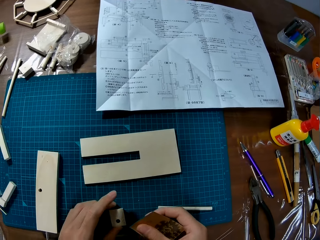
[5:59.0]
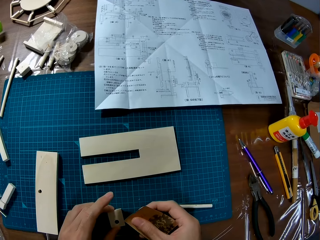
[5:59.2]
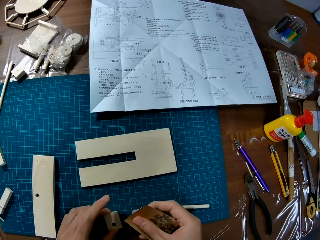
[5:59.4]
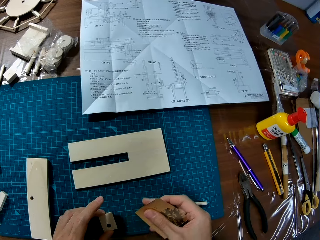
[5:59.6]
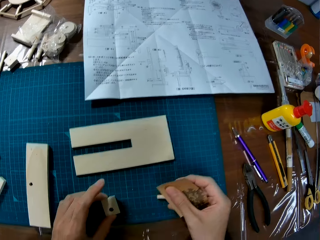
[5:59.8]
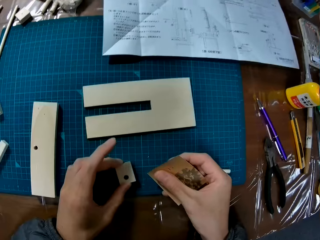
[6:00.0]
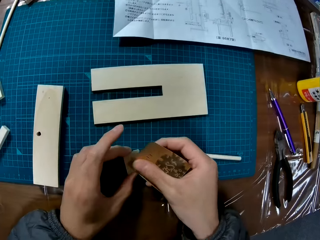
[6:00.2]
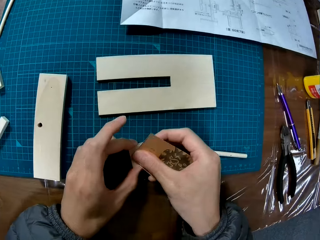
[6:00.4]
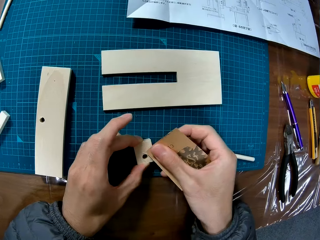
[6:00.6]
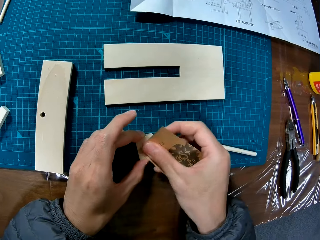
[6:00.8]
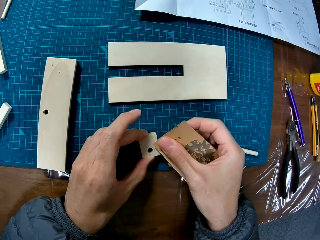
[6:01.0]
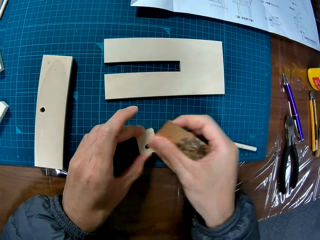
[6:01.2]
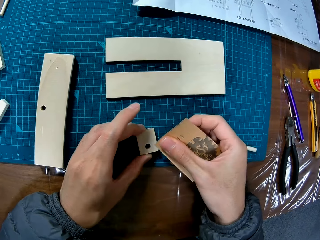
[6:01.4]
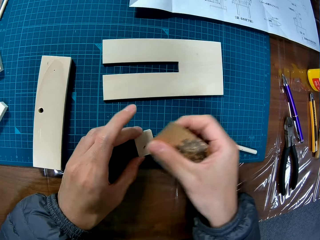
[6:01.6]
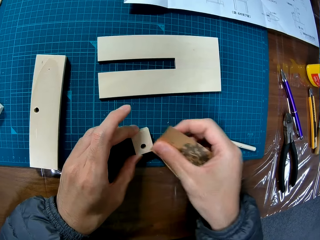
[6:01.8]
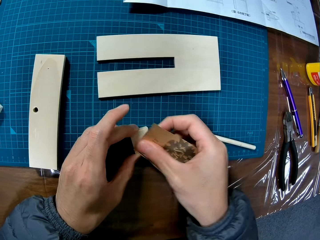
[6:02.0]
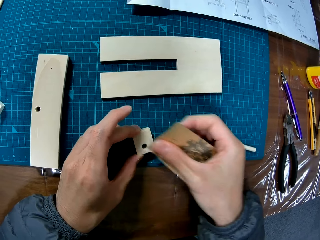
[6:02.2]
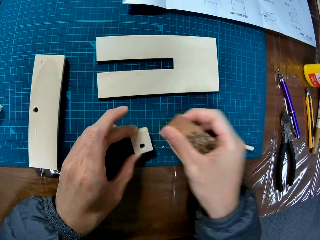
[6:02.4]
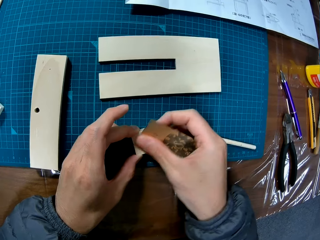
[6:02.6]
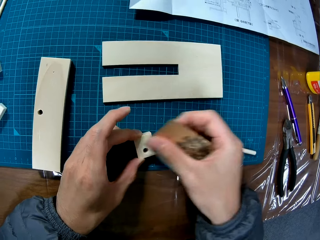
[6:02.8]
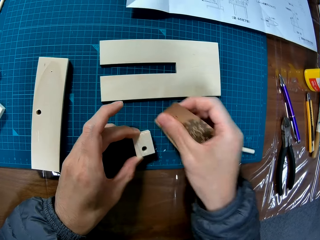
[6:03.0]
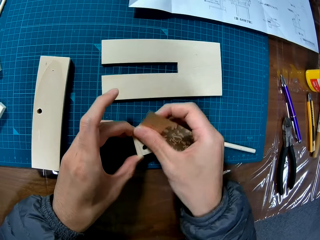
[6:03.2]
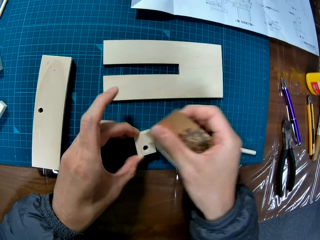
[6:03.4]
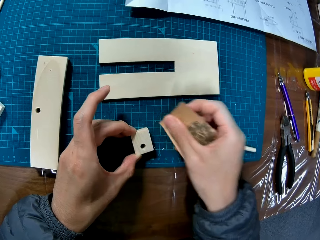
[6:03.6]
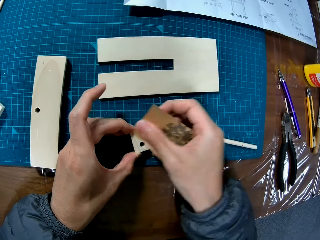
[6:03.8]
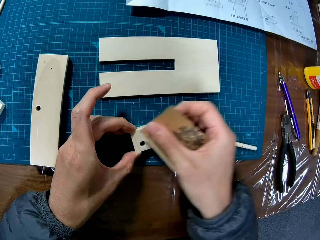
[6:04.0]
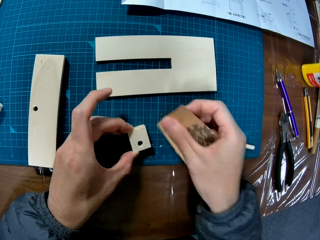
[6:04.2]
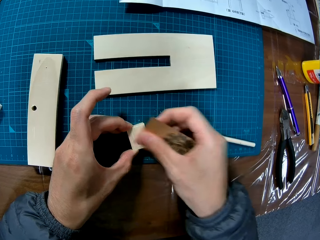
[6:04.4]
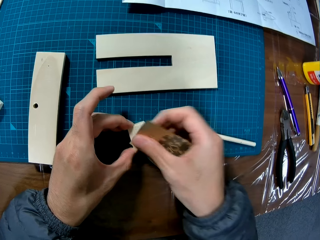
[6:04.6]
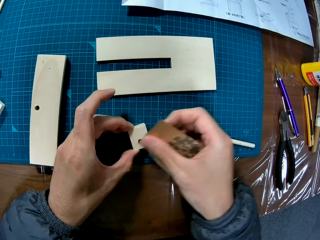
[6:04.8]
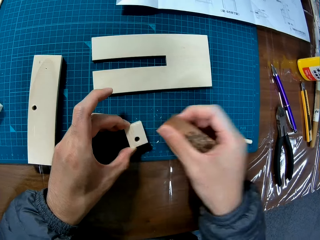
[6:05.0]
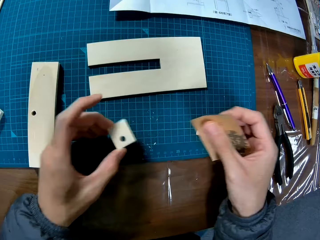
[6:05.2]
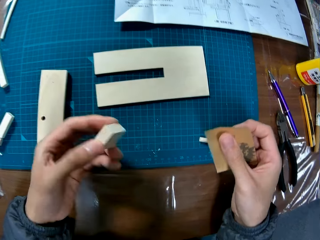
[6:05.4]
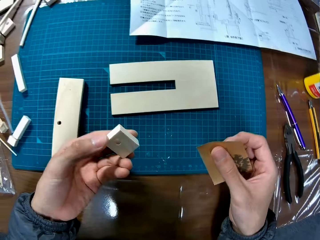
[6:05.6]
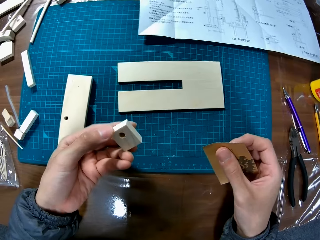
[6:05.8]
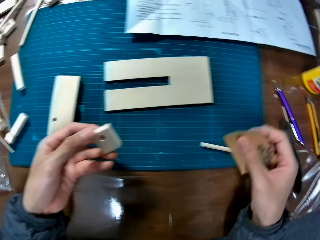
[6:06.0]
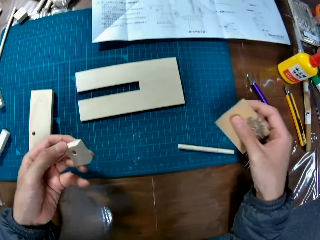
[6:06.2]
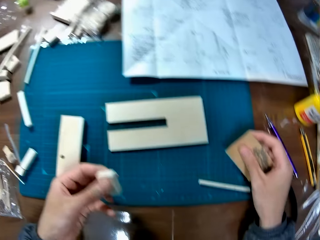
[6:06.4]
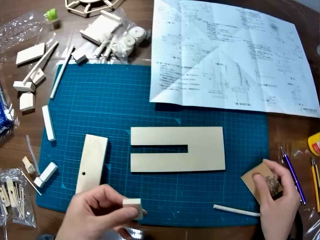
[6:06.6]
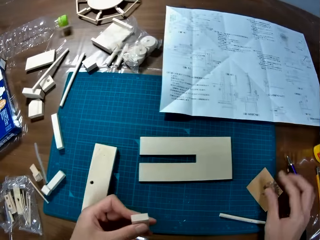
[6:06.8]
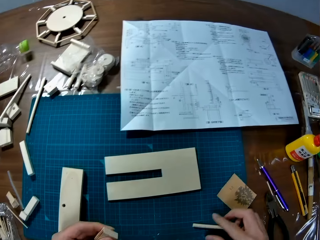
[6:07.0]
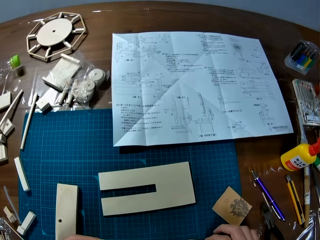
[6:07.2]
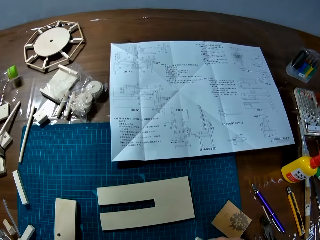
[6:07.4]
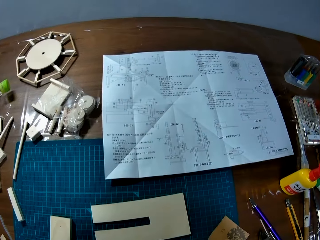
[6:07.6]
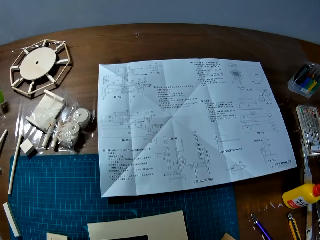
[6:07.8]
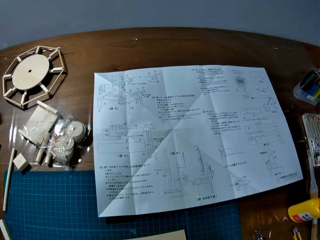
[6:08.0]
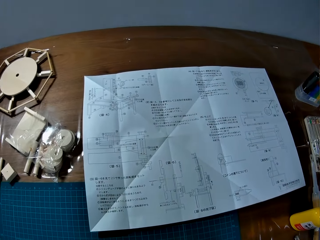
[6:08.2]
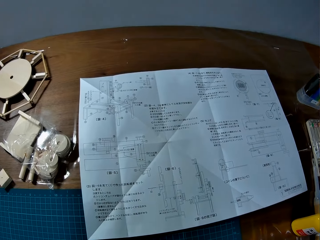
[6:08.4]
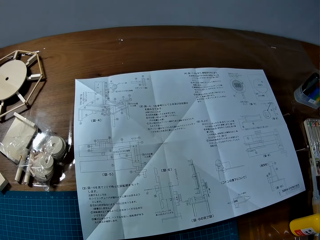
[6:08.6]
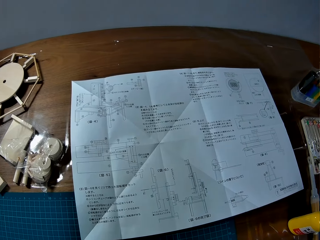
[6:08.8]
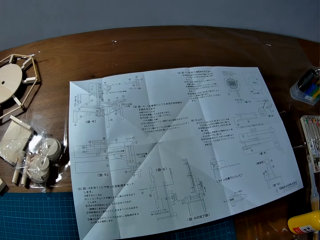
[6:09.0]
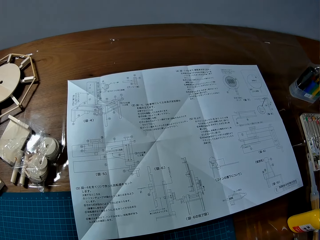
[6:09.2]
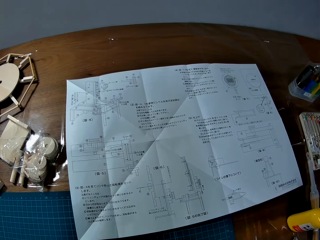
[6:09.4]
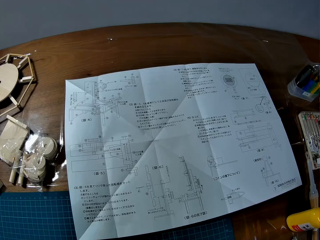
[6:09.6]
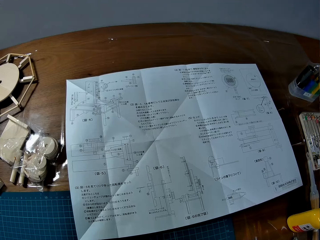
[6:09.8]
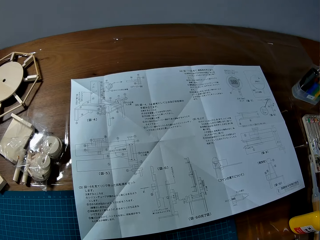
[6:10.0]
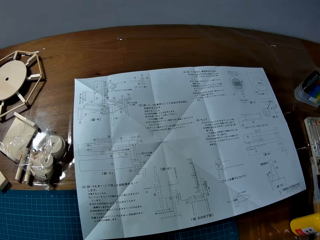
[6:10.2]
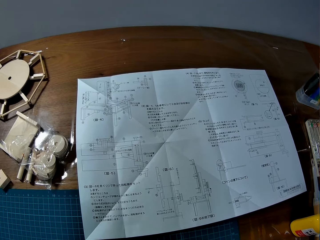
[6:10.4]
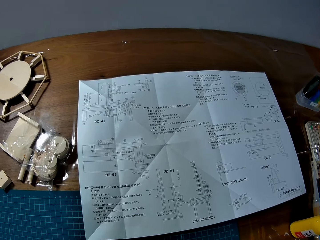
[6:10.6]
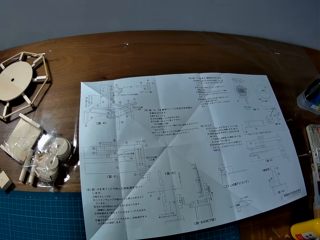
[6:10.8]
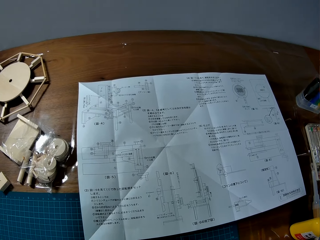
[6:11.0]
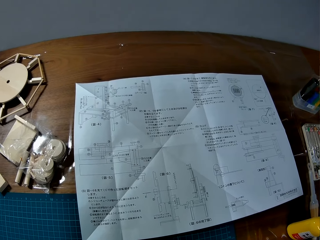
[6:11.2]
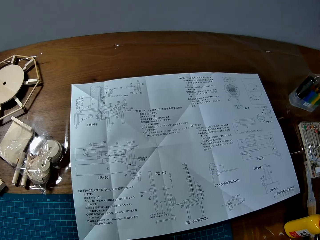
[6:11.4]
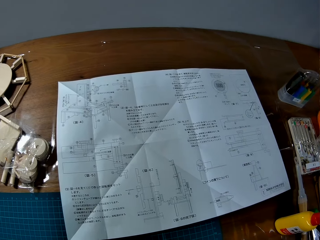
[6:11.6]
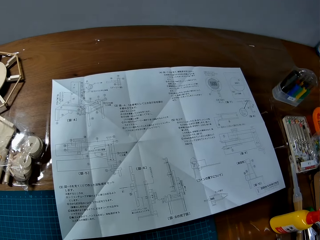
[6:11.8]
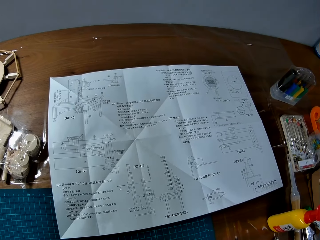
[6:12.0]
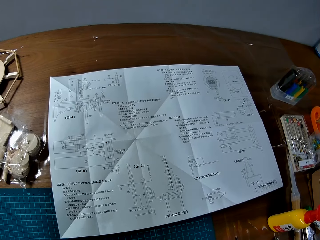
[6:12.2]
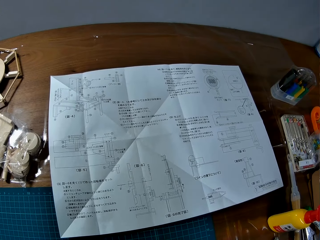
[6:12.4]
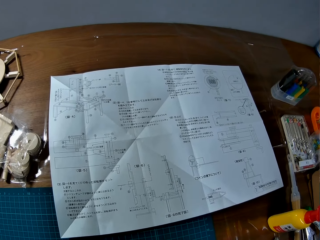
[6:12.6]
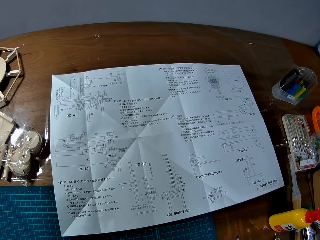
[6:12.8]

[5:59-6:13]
The camera wearer uses the sandpaper sheet on one of the wood pieces or paperboards. They look at the paperboard. They place the sandpaper sheet on the table. They pick up a paperboard from the table. They look around the table.

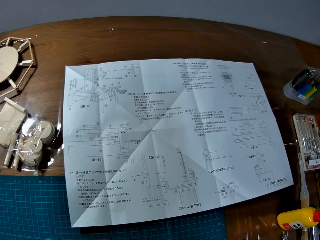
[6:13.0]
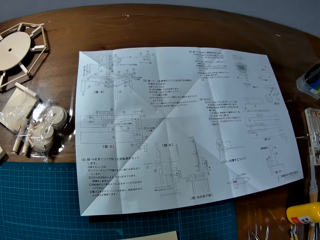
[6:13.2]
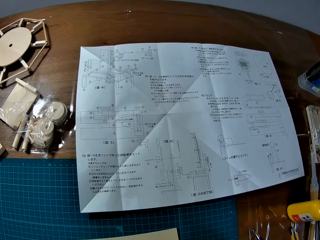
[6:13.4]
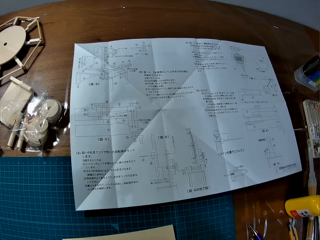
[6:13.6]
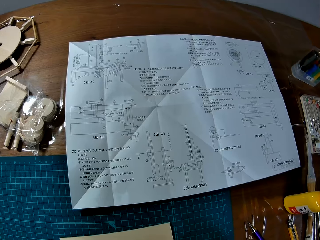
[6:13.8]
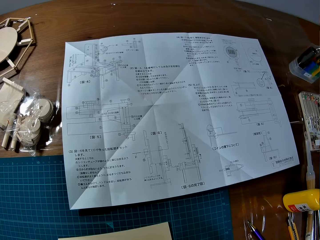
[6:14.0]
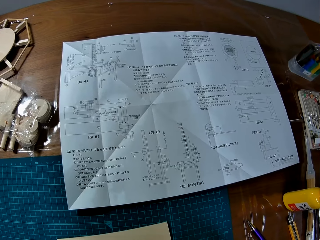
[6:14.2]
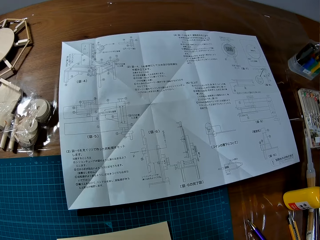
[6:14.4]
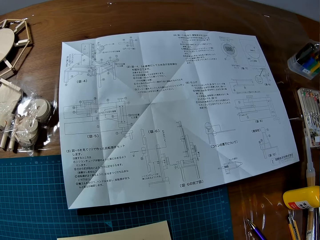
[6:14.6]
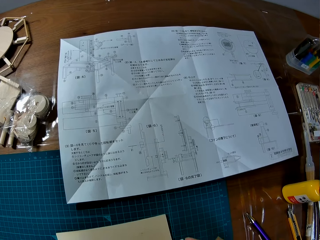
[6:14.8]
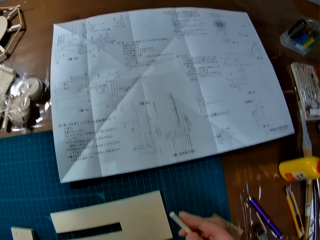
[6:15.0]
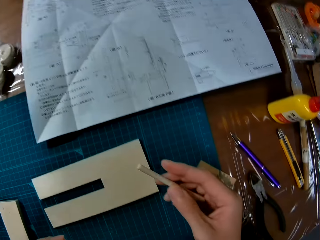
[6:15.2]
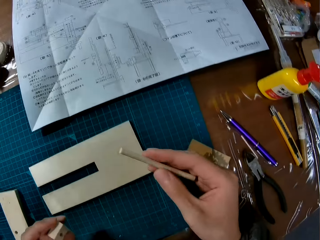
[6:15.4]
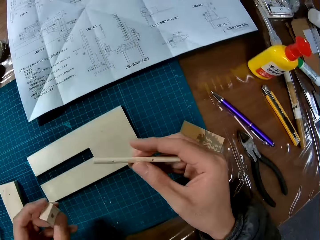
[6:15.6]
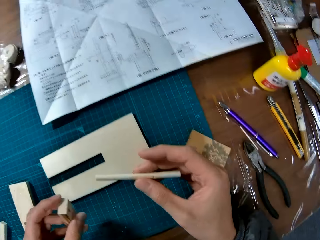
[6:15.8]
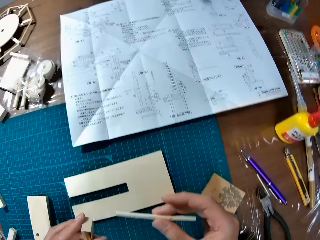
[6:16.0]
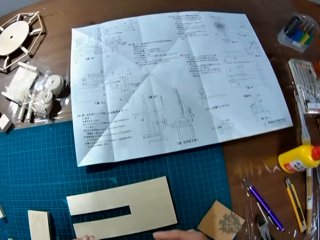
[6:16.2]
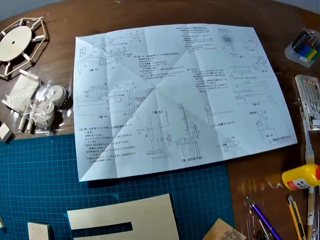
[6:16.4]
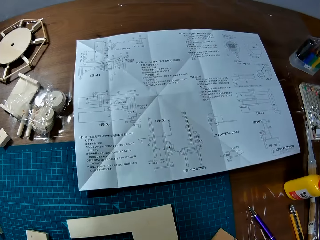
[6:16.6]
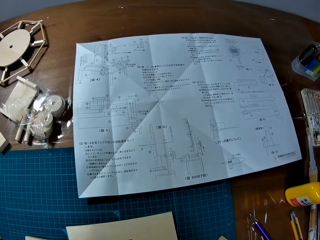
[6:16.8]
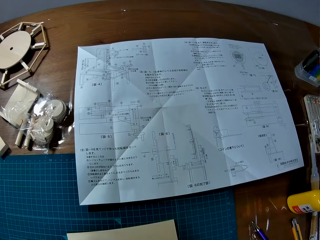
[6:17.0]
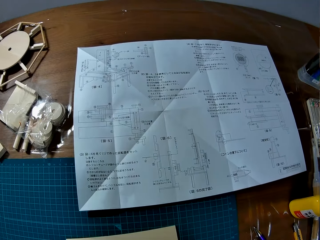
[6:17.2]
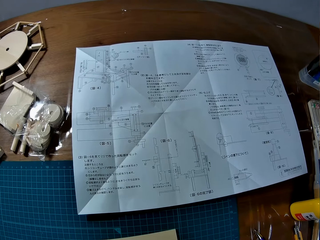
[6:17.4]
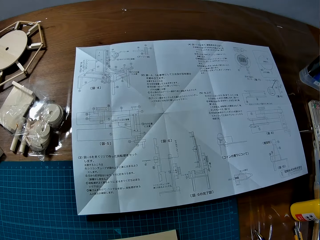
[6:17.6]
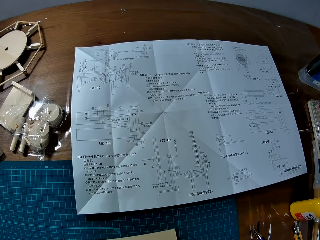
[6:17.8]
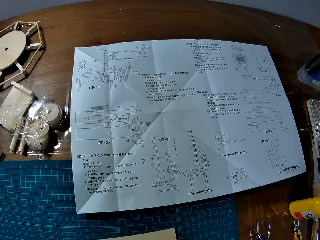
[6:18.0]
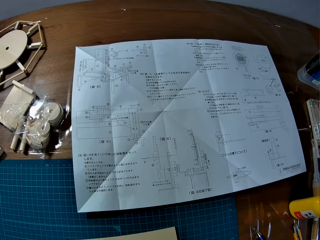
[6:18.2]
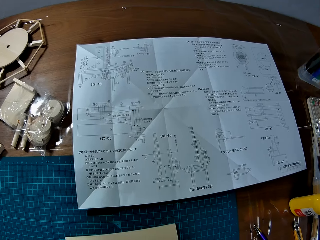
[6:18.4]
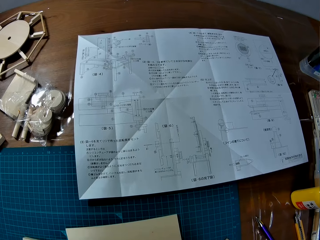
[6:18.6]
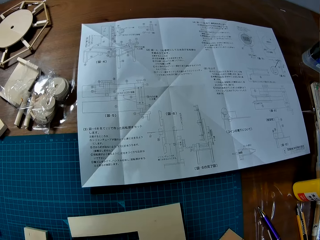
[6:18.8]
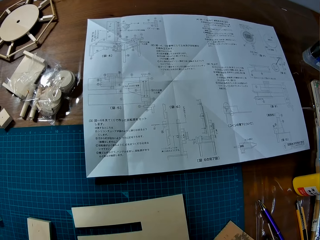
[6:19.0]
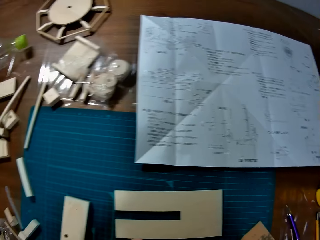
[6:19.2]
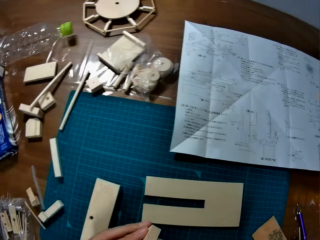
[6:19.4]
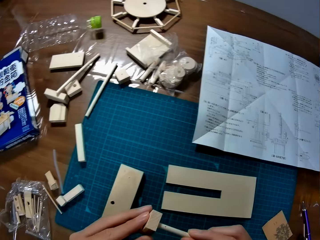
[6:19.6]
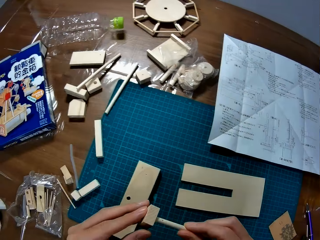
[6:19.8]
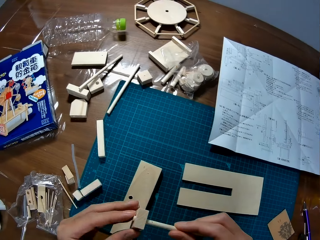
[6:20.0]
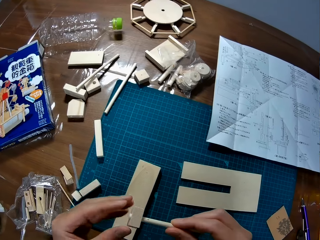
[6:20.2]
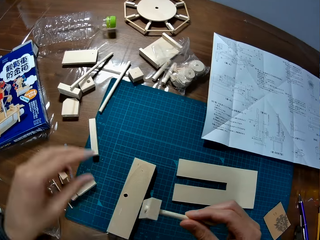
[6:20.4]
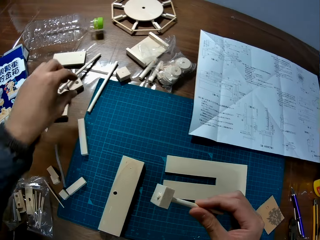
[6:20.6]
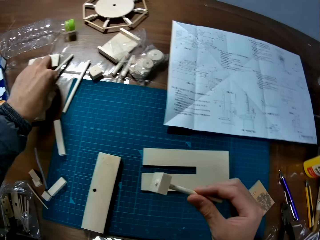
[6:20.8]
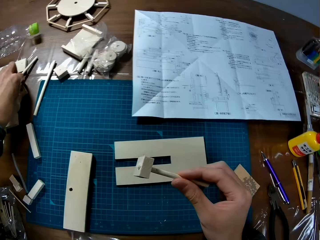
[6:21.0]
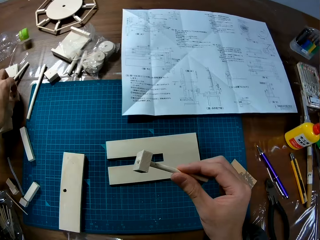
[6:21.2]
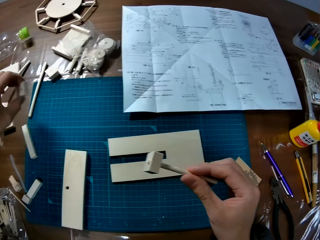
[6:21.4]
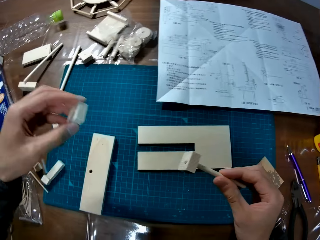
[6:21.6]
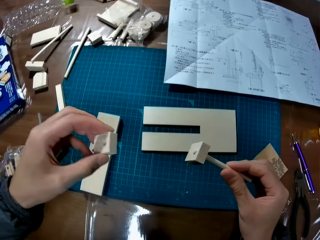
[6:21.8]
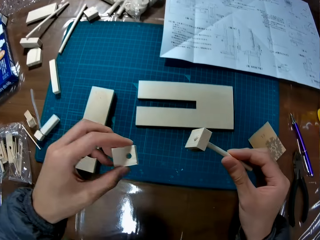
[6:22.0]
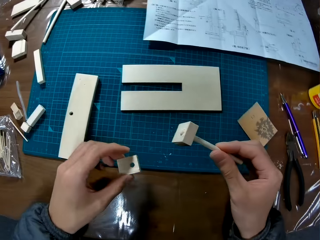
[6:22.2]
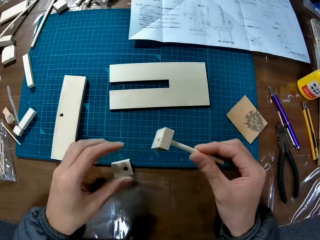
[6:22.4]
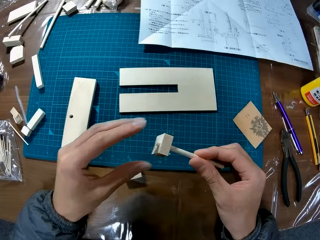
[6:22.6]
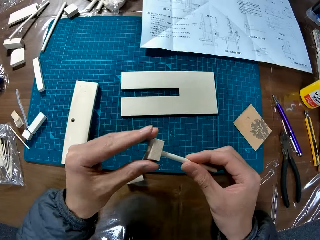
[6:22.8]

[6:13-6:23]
The camera wearer puts one of the wood pieces through the hole in another wood piece. They look around the table. They pick up a paperboard from the table and drop it on the table.
